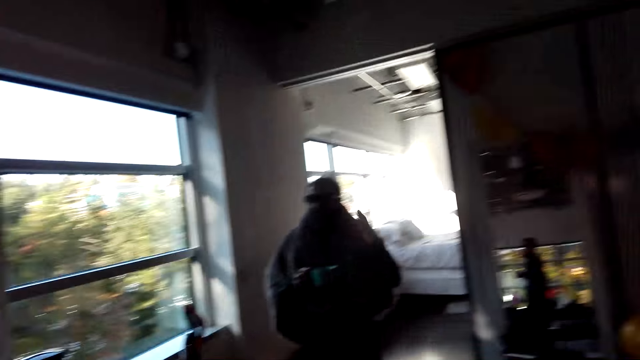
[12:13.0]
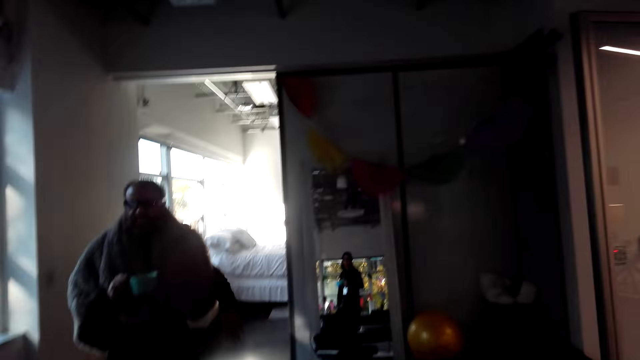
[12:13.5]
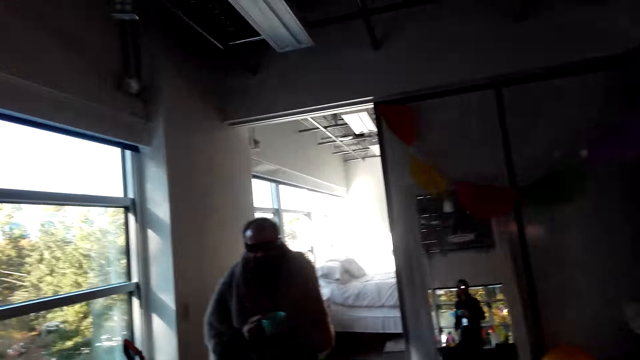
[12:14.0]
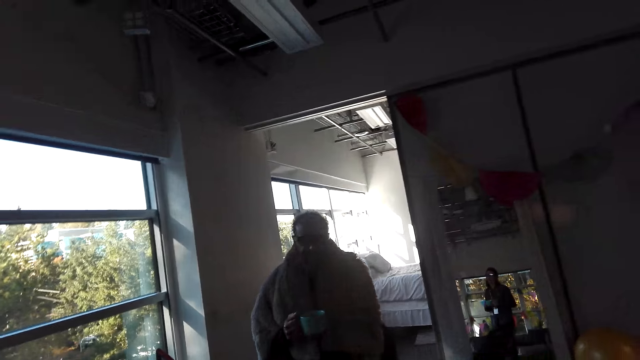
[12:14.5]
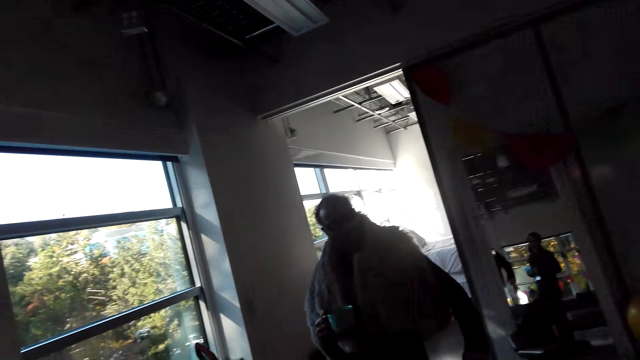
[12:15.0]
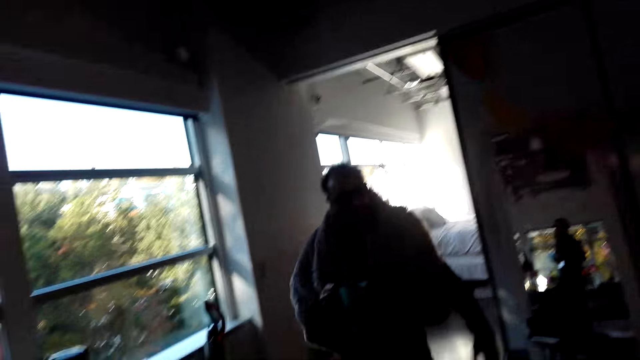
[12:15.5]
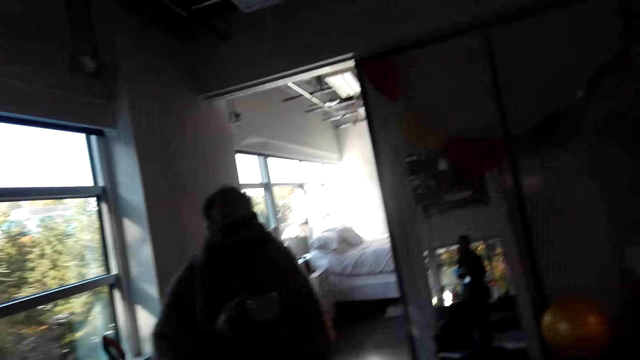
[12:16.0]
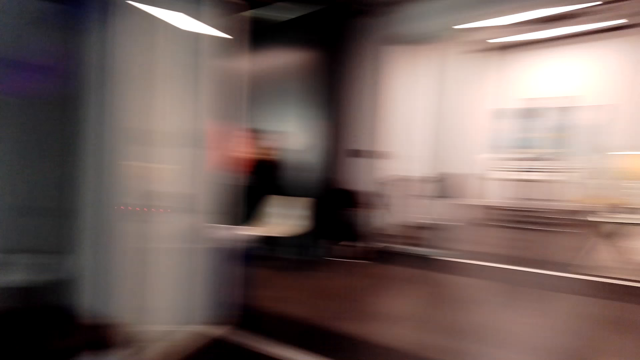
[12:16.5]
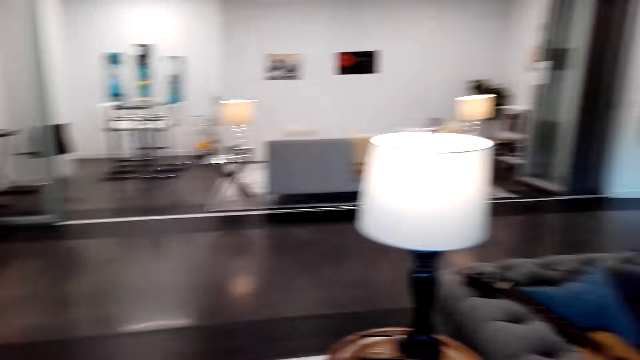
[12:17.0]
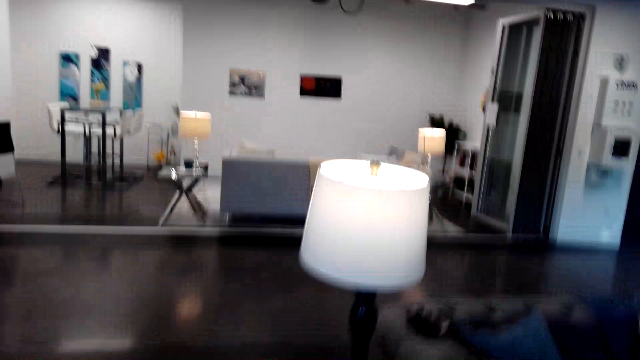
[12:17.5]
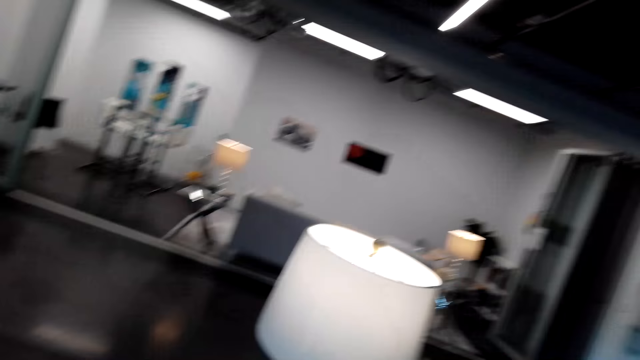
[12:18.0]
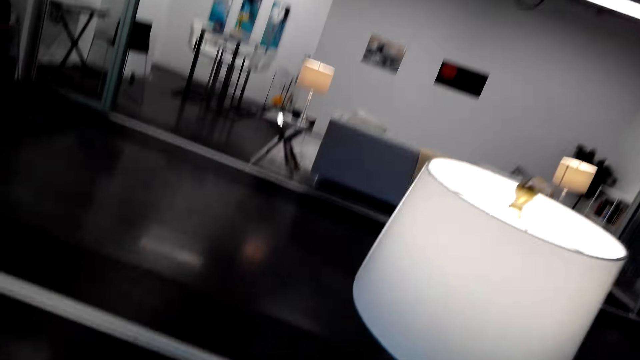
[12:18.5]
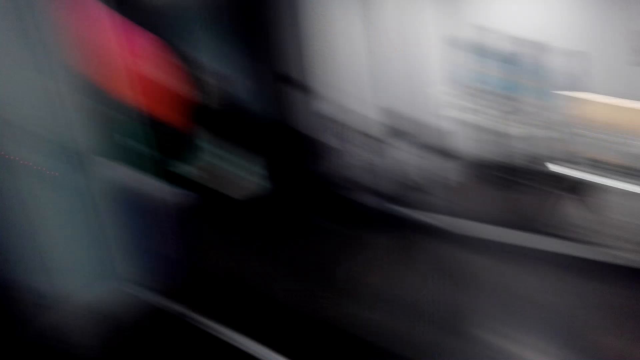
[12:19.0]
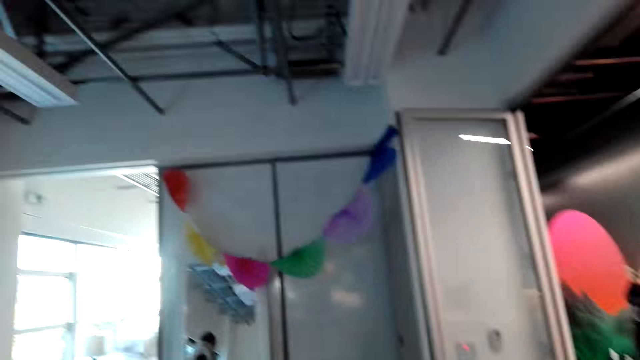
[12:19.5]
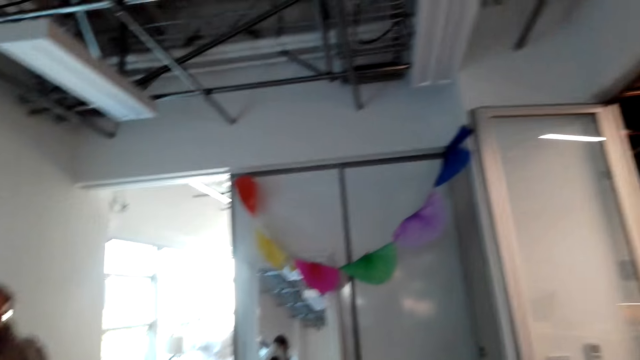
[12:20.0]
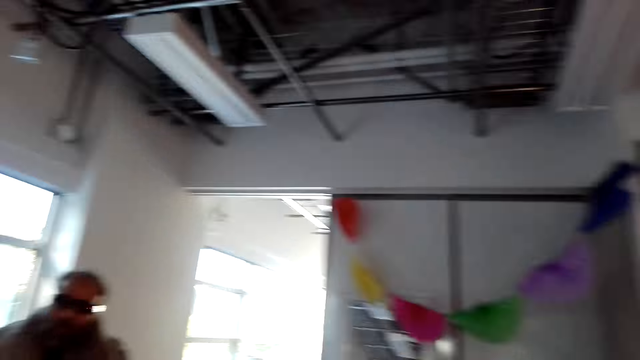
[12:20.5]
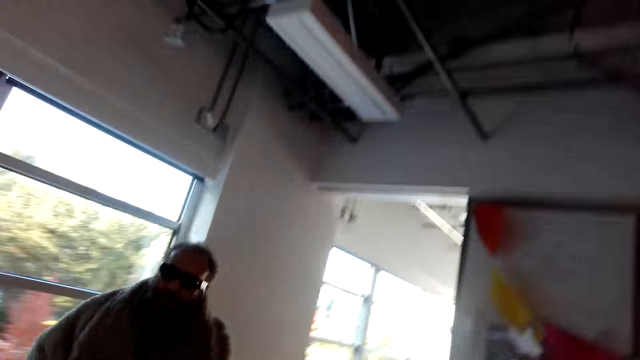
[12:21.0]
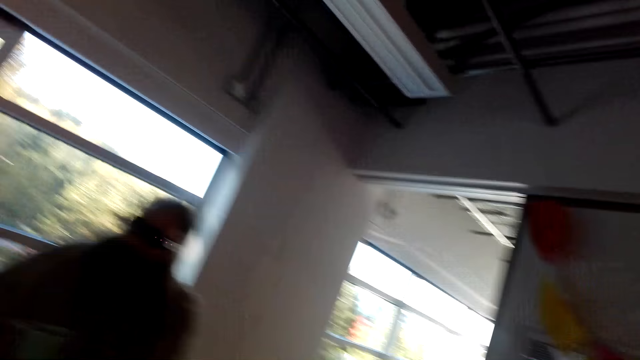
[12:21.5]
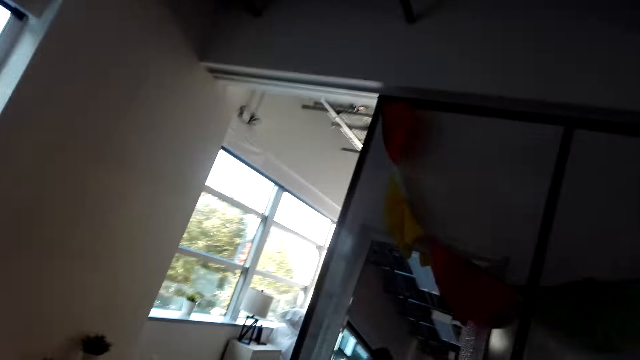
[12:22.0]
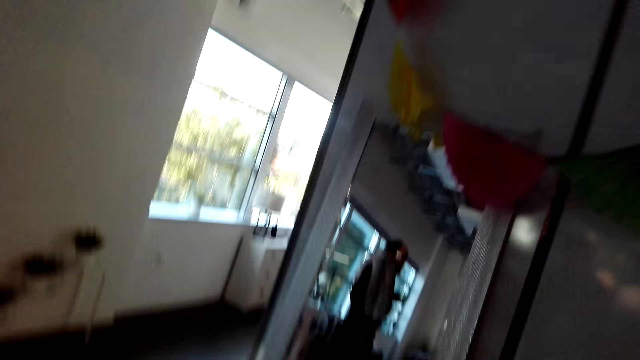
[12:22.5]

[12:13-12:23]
A man speaks. The camera wearer speaks. The man speaks. The camera wearer speaks, walks in the house, and looks around. The man walks around. The camera wearer walks around.

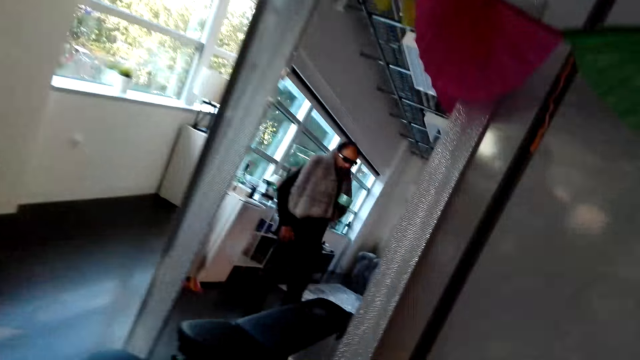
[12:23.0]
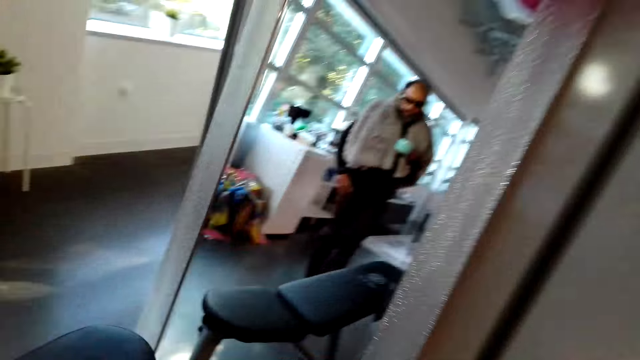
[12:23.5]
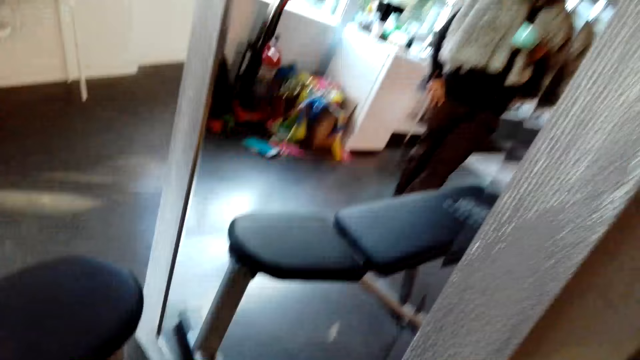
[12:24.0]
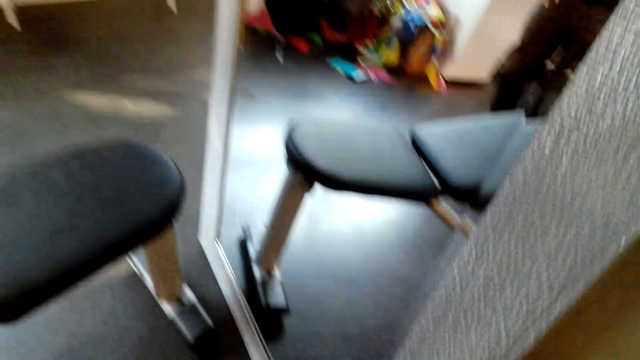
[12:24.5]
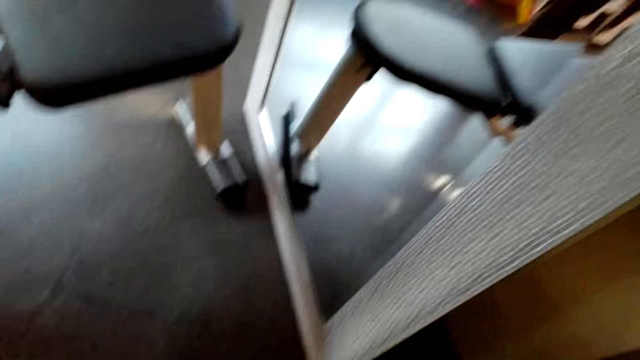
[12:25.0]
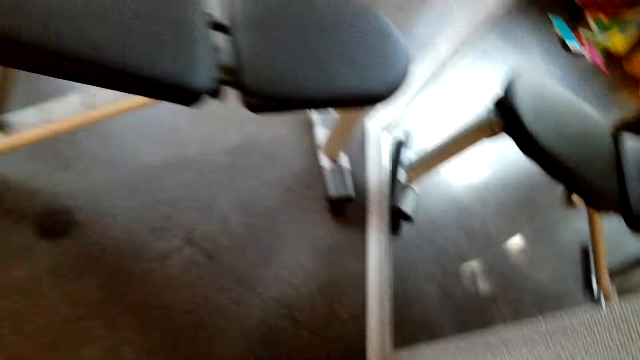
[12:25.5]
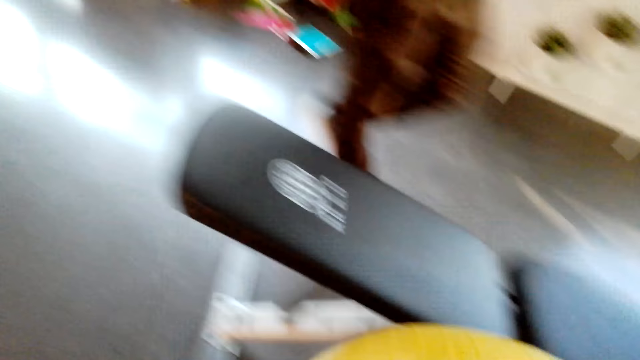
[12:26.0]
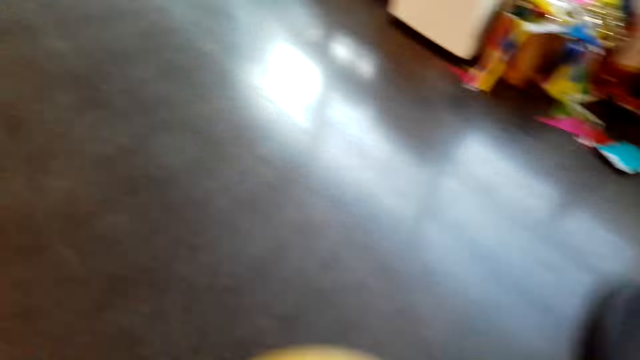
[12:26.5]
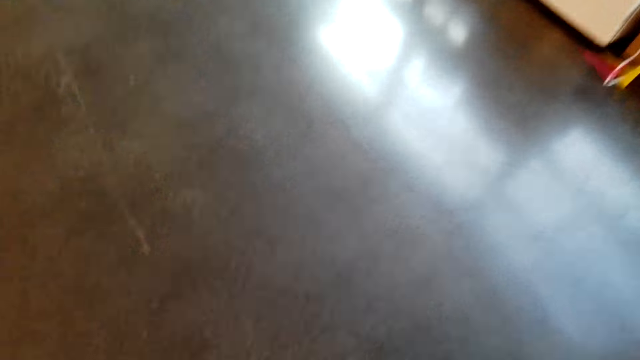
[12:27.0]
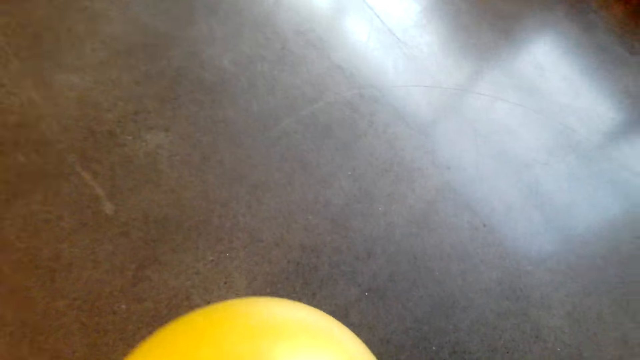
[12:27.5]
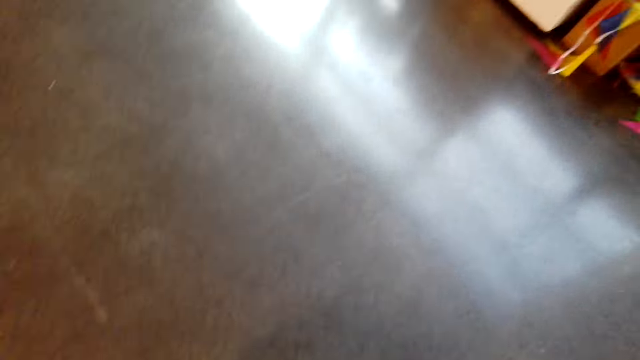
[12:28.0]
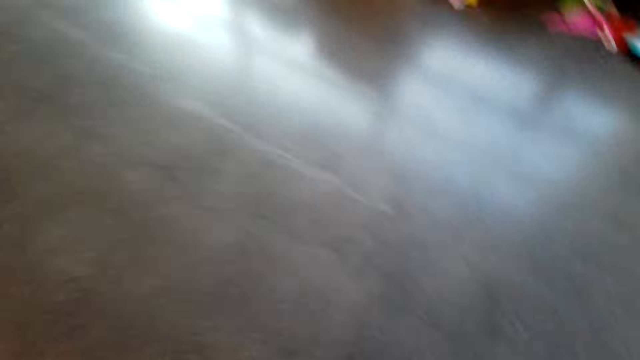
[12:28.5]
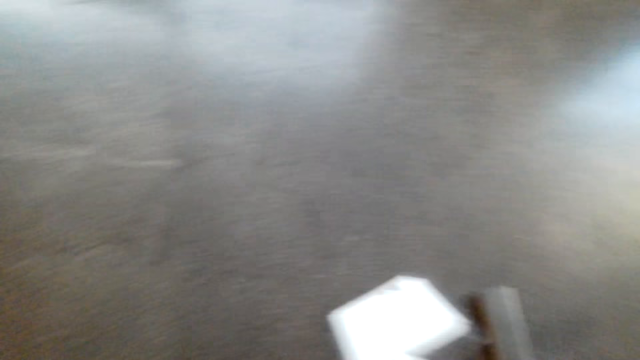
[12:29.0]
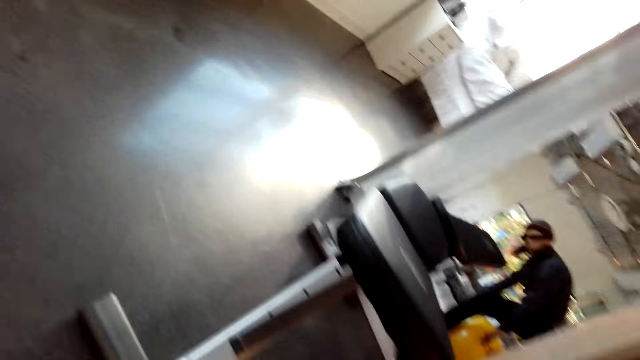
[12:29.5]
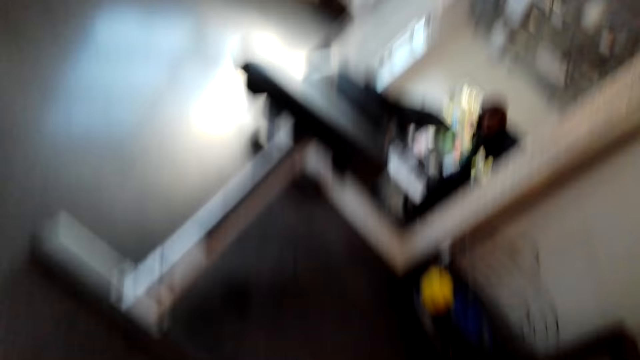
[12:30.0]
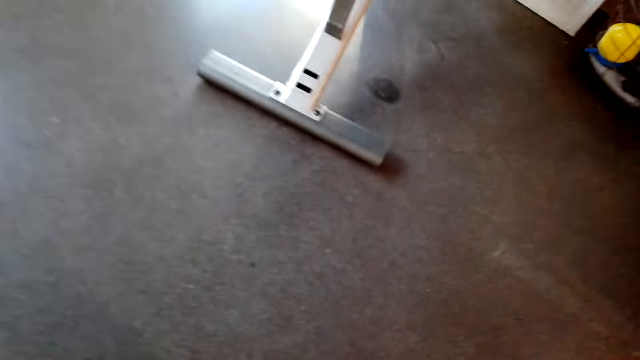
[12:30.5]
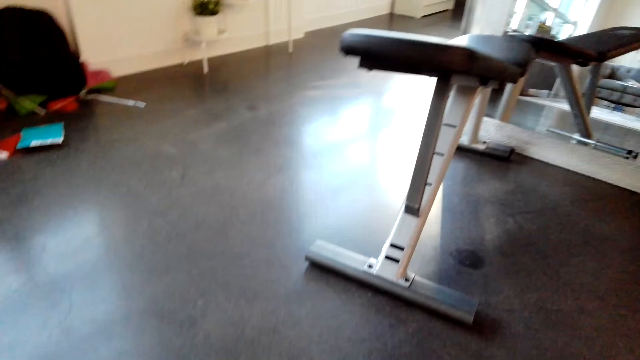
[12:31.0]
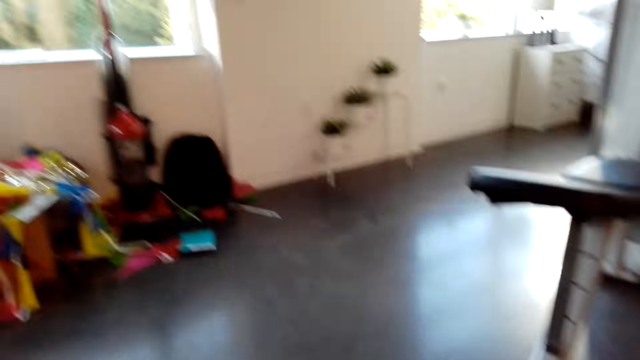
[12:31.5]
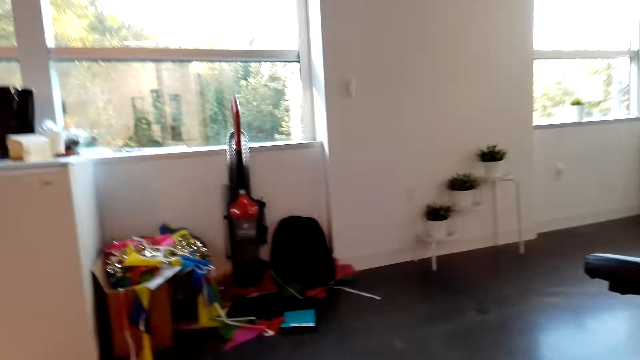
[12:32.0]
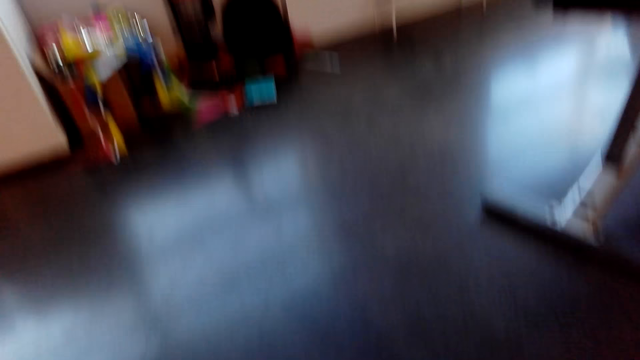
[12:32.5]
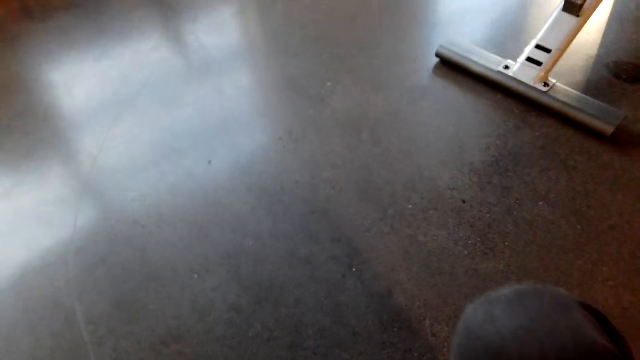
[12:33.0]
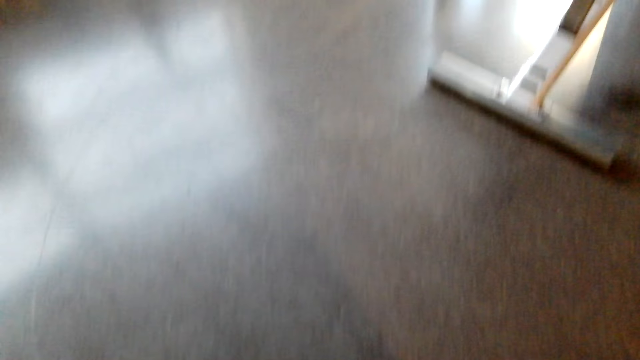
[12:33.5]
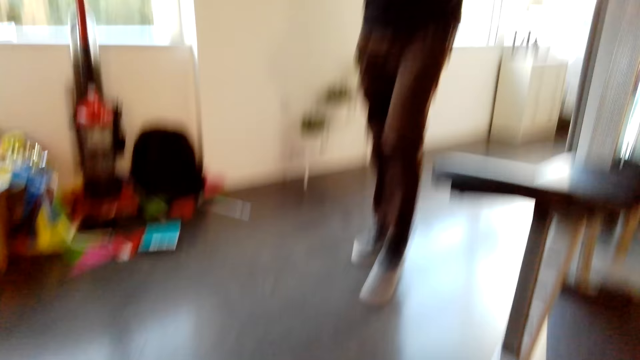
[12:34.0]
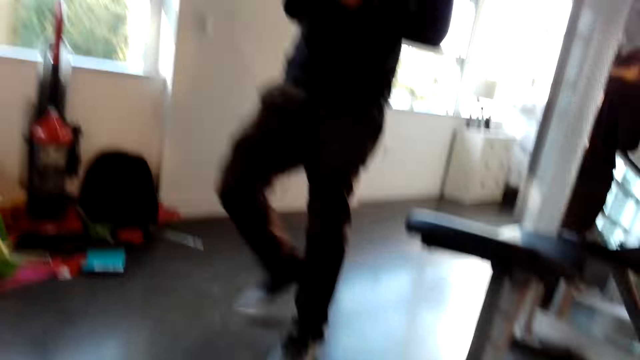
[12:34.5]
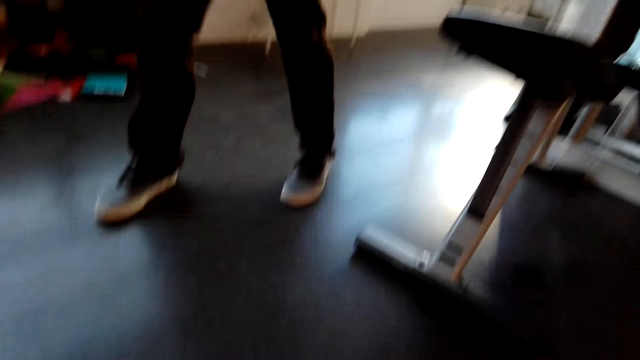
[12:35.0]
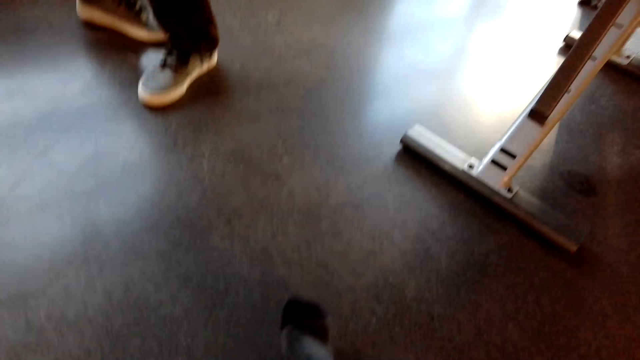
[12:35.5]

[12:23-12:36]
The camera wearer speaks and looks around. A man stands close to the camera wearer. The camera wearer walks around, puts a ball on the floor, and looks around. They walk in the house. The man walks around.
